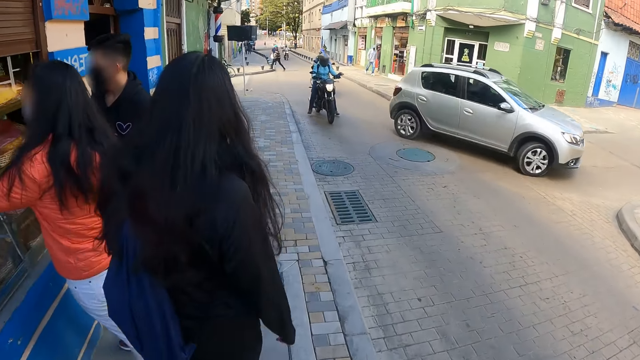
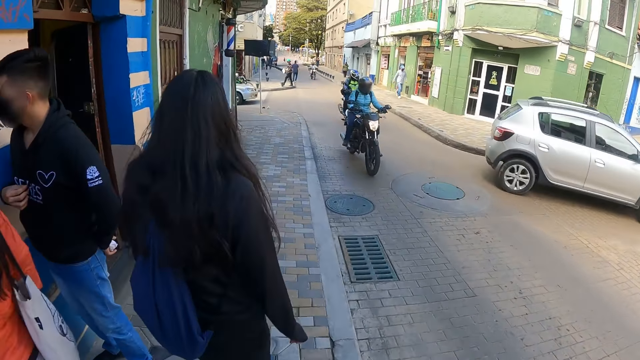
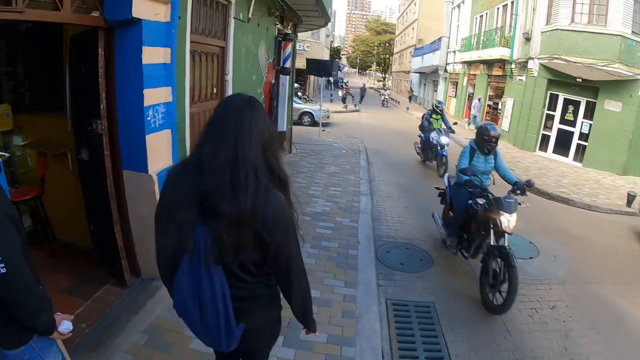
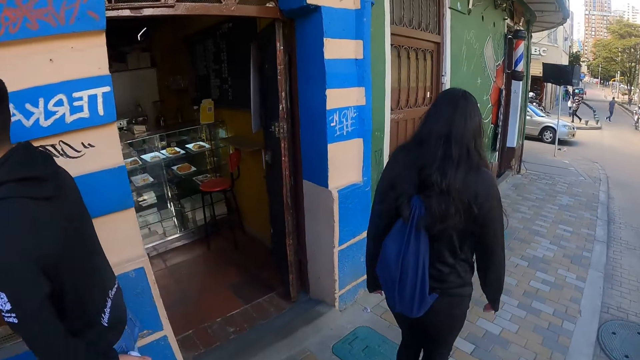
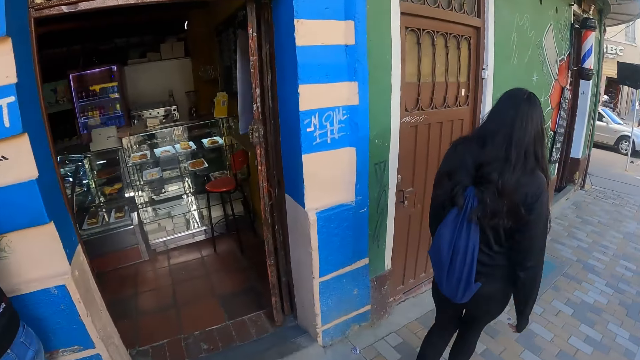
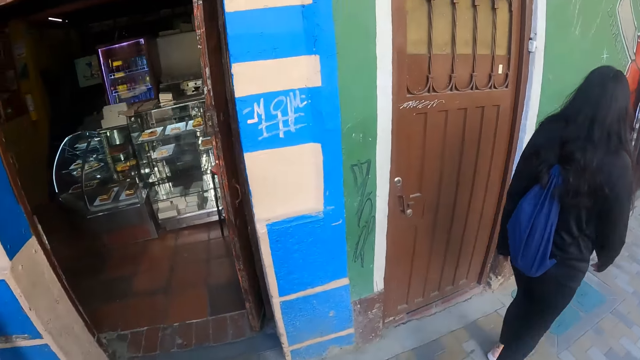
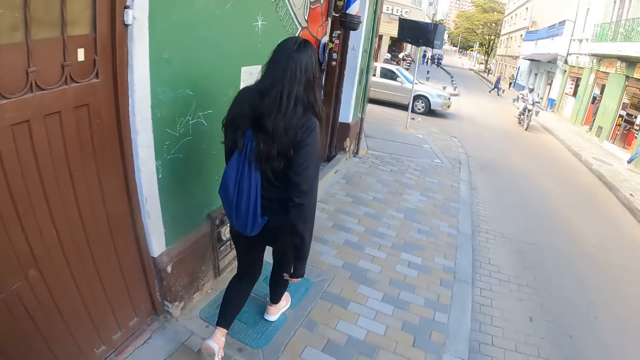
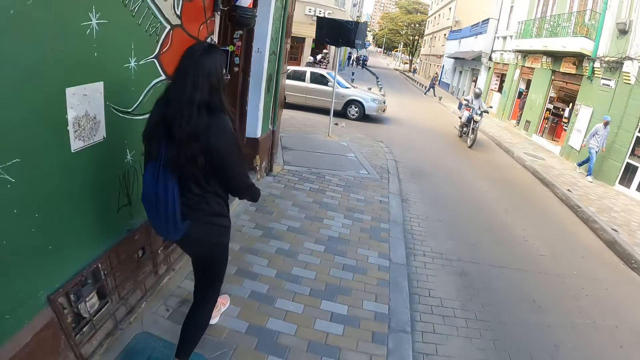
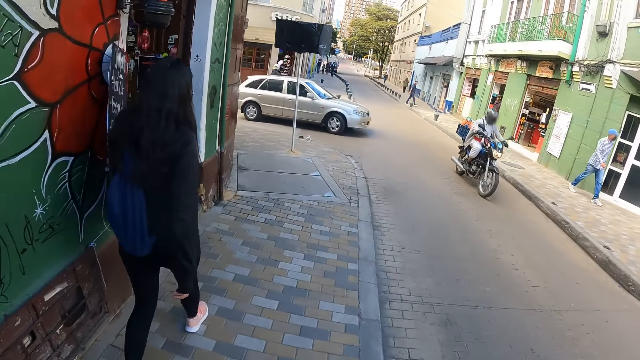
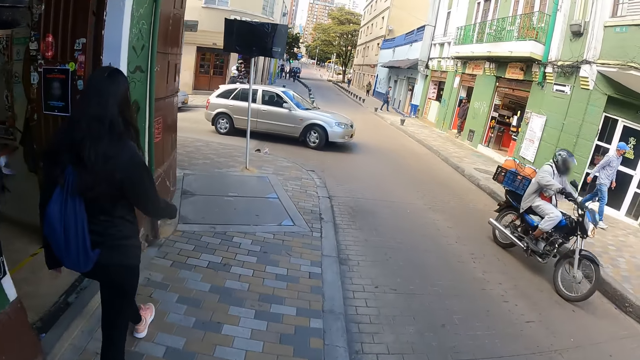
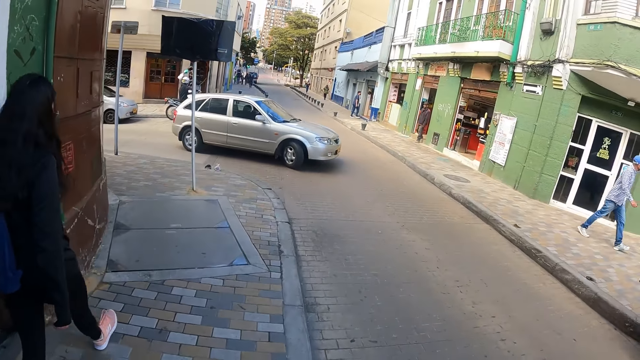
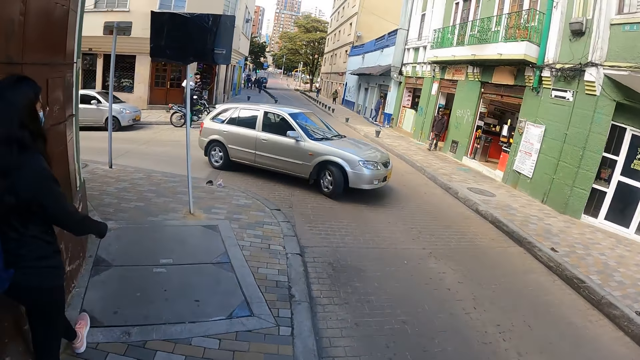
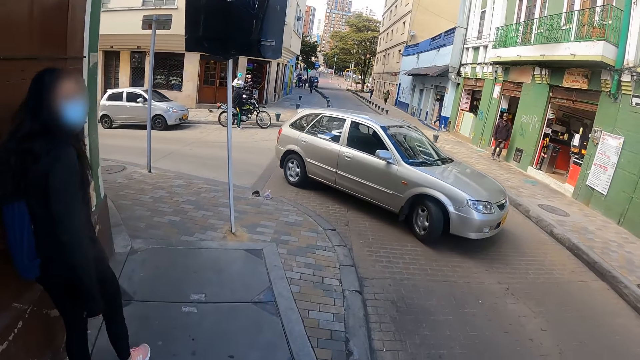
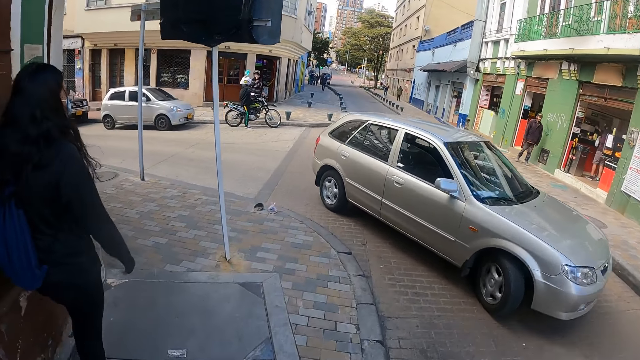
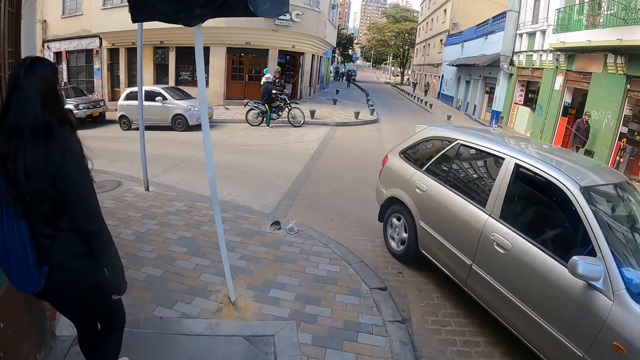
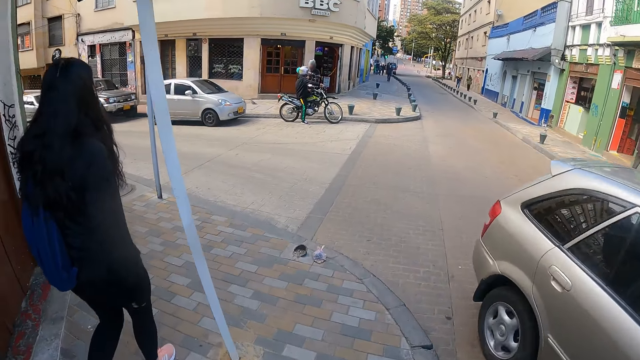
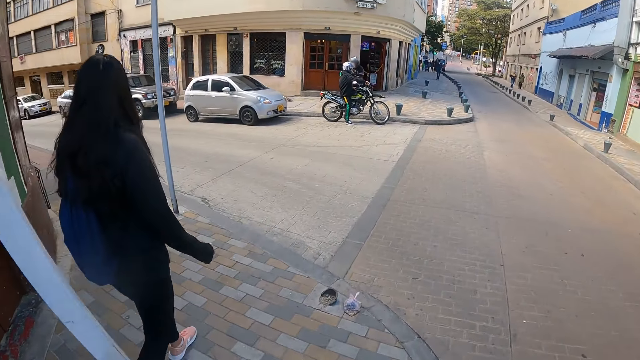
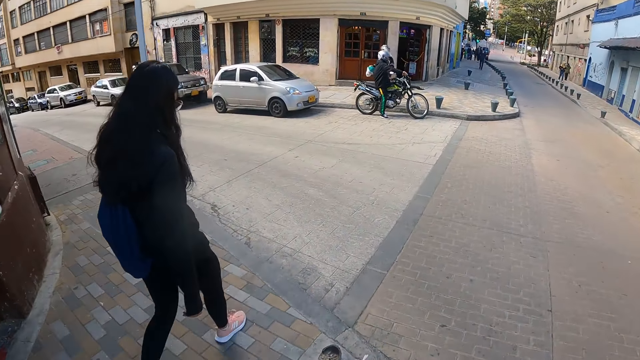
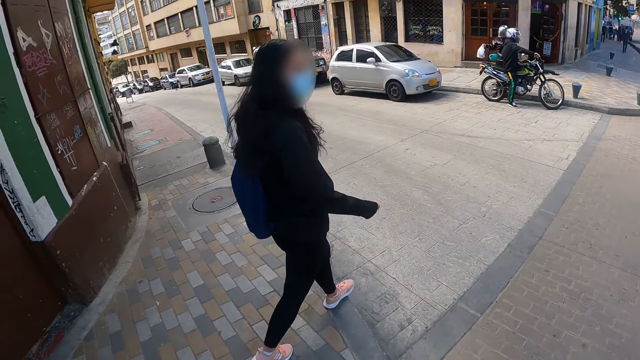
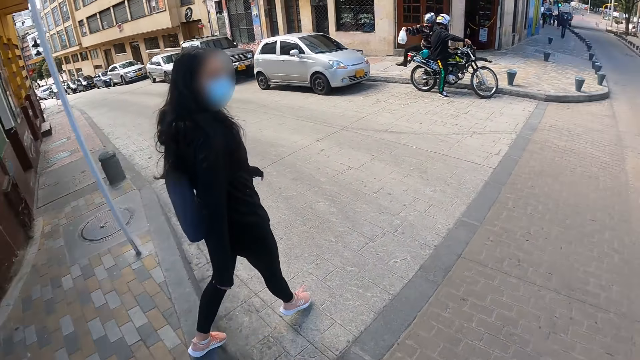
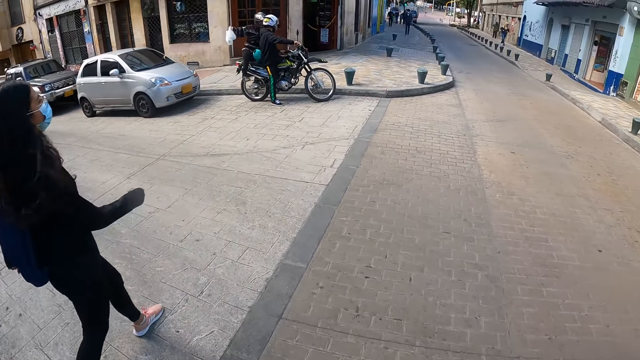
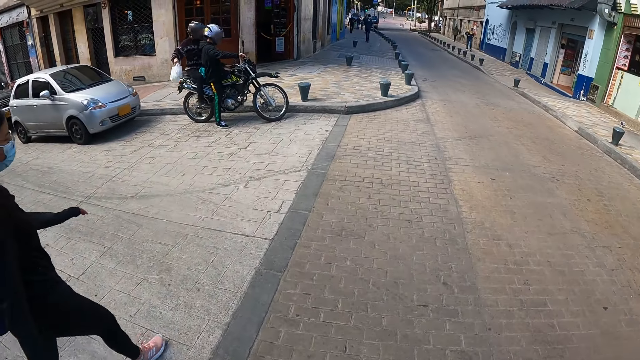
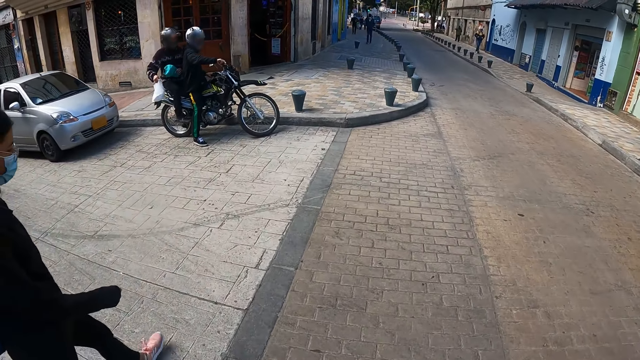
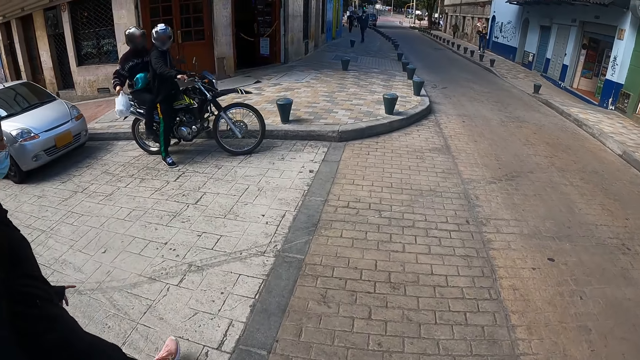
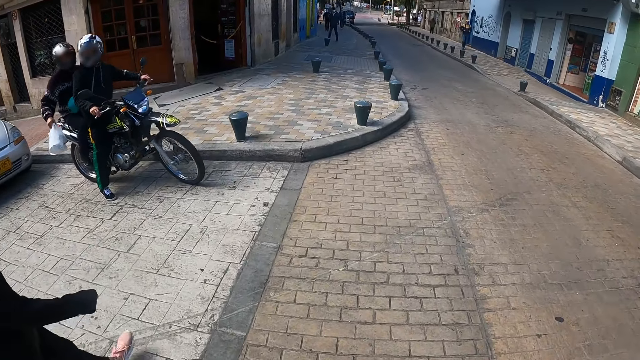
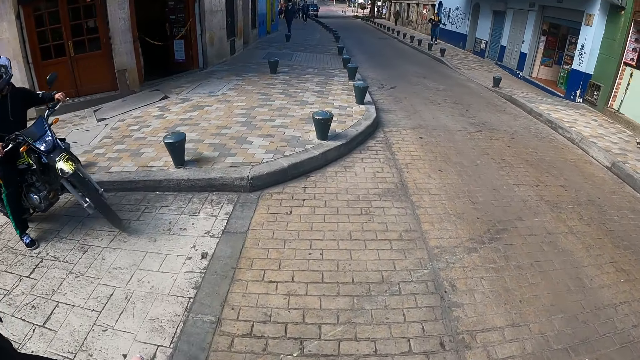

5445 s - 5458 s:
The camera wearer looks in a café. They walk around. They cross the road to the other side.

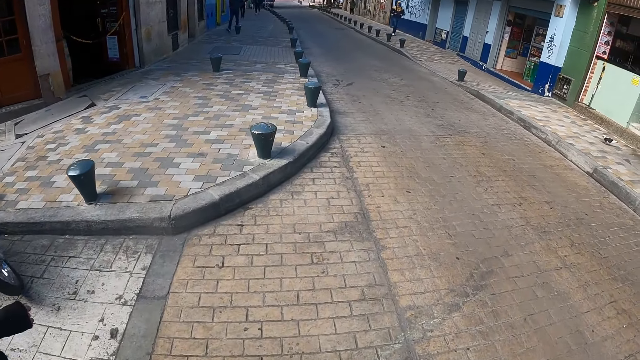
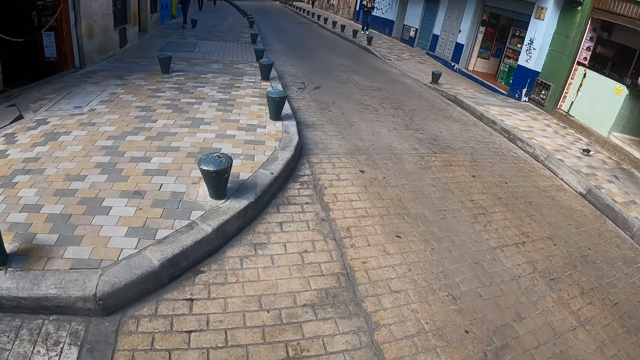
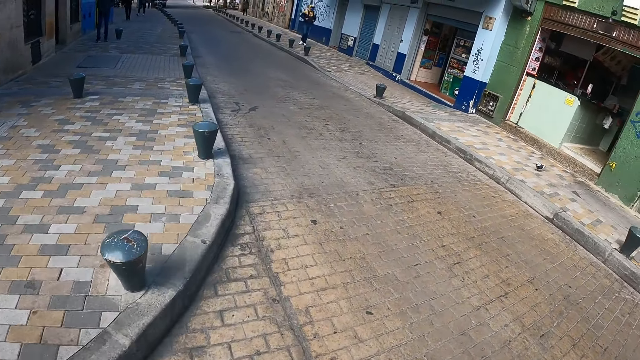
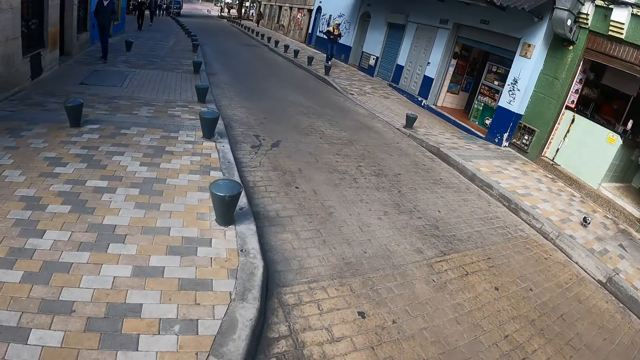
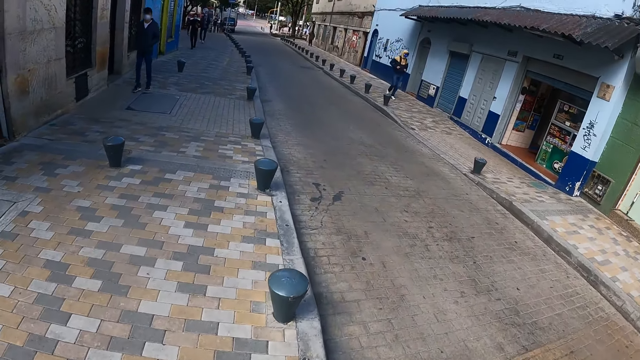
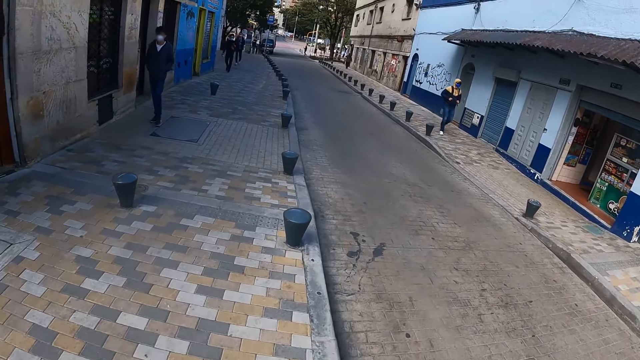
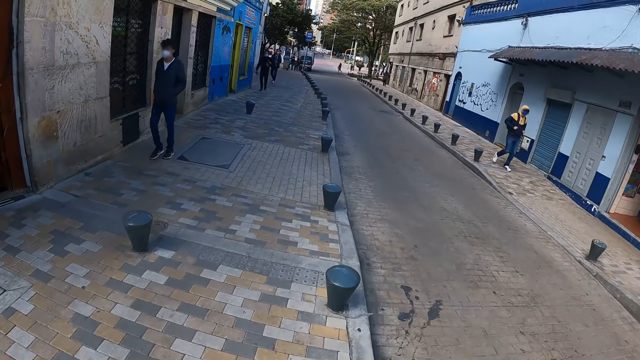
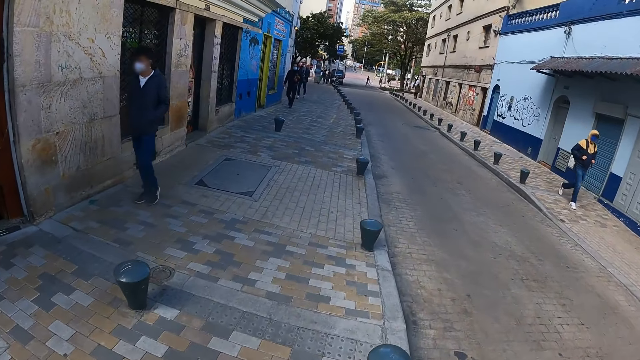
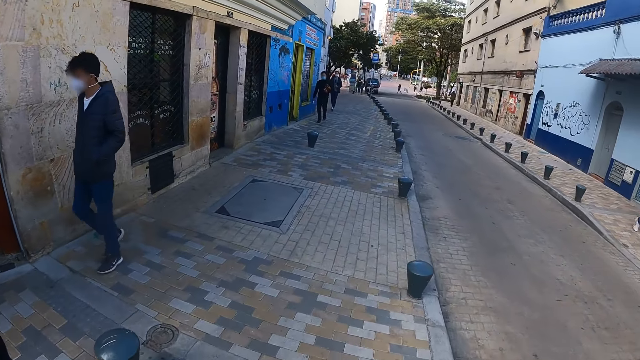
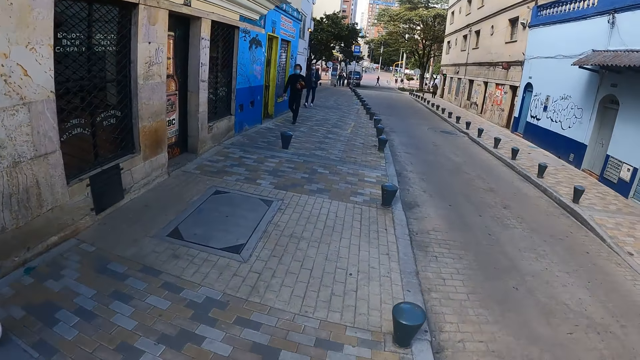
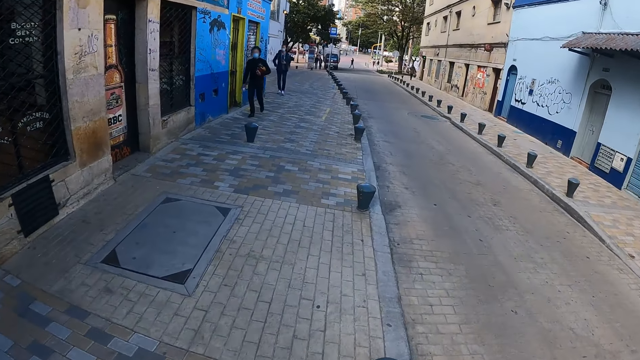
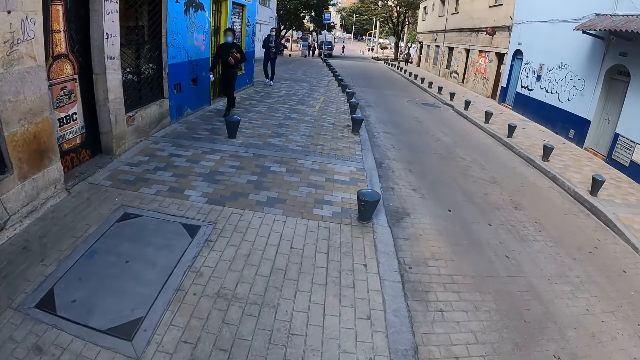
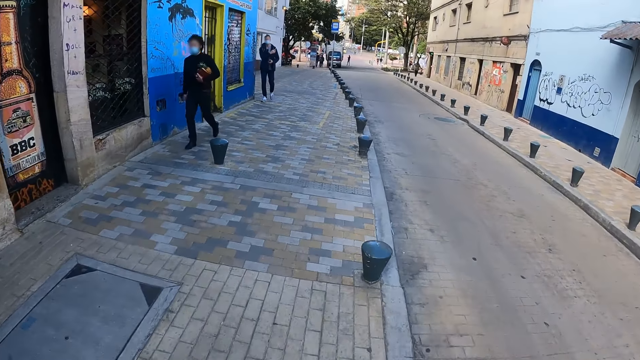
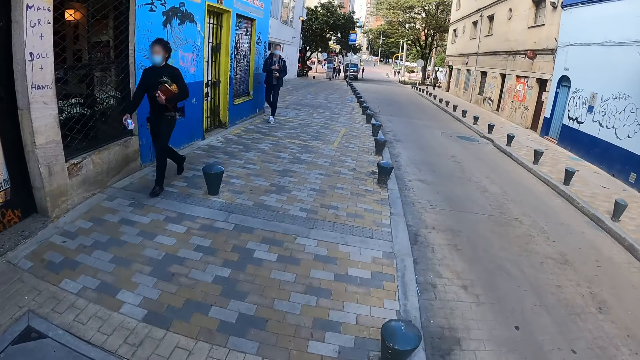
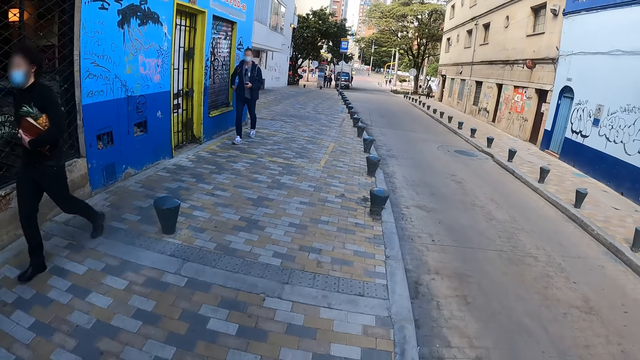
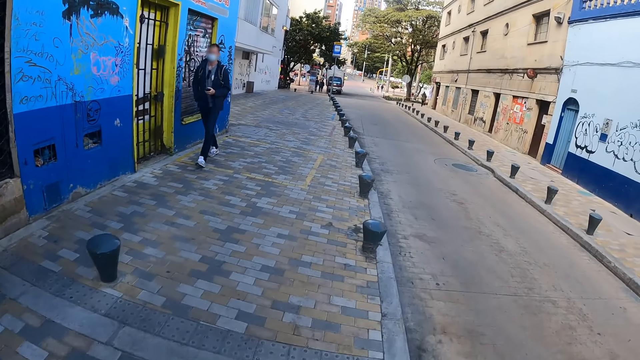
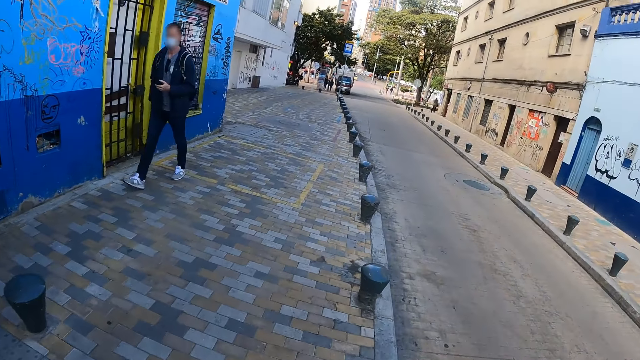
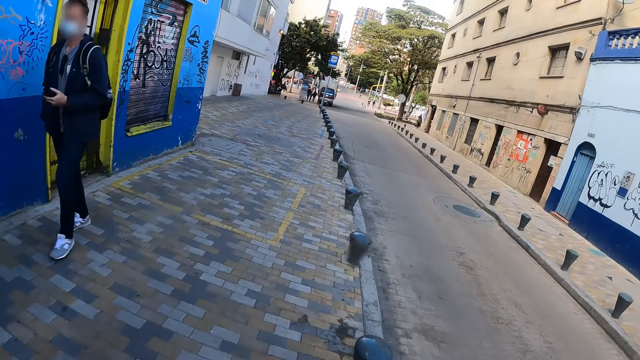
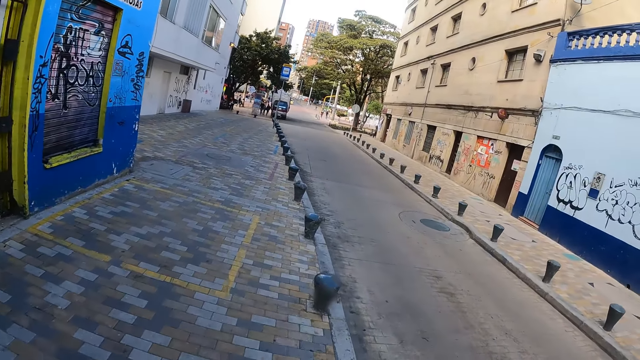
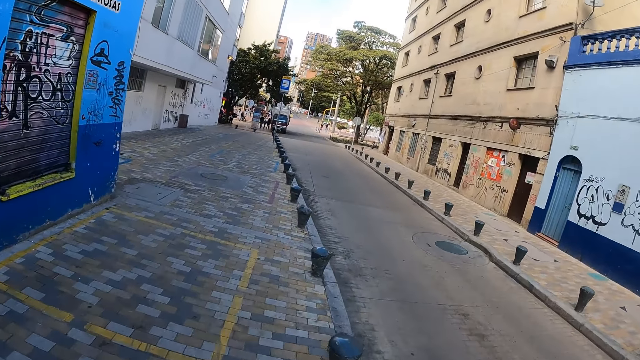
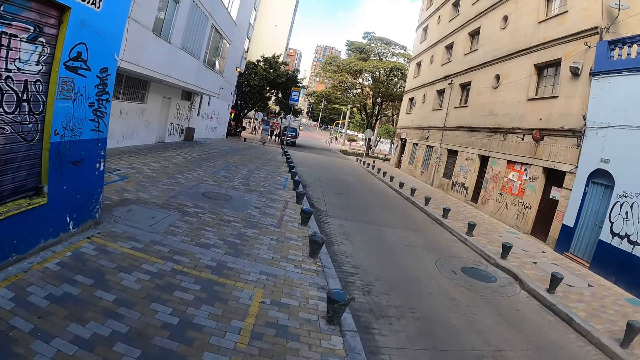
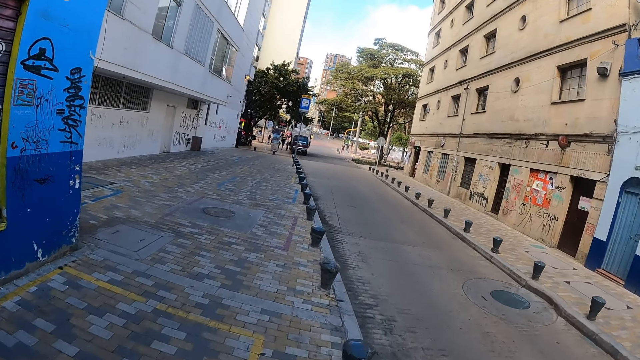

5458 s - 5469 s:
The camera wearer walks on the crosswalk.
